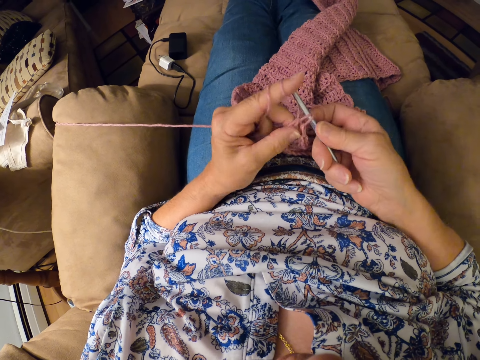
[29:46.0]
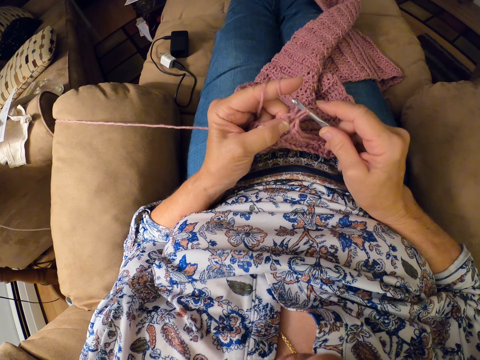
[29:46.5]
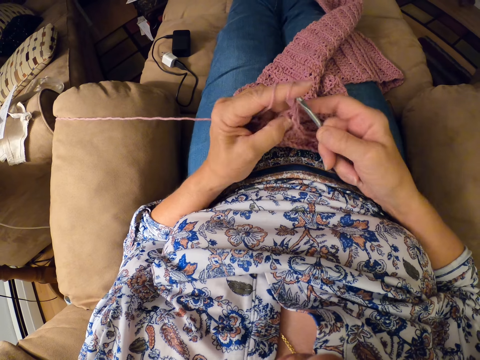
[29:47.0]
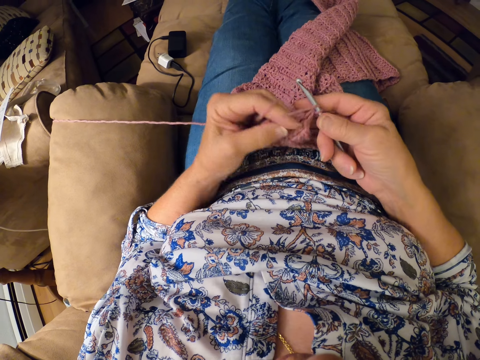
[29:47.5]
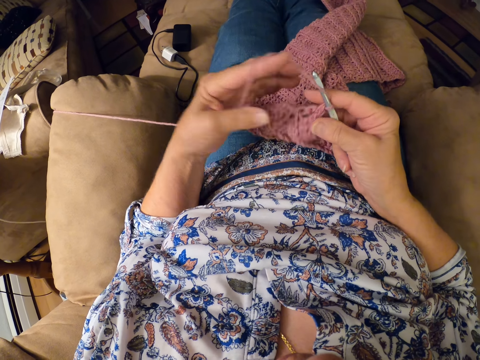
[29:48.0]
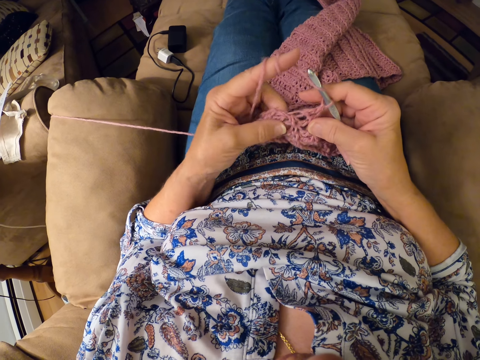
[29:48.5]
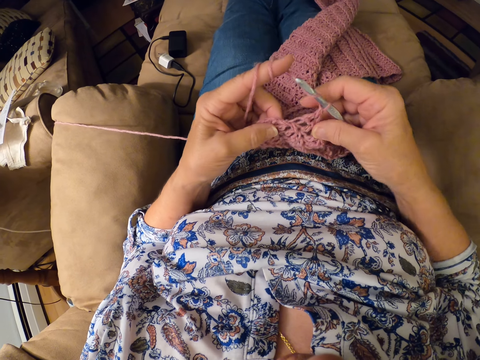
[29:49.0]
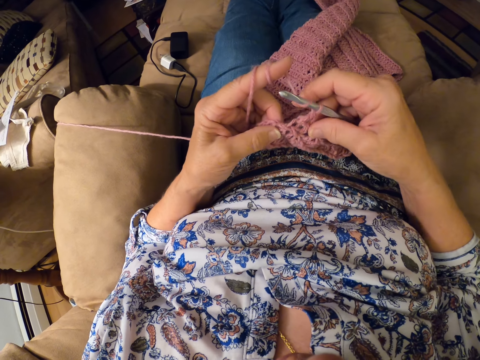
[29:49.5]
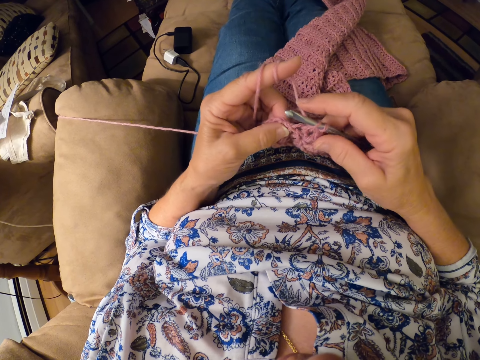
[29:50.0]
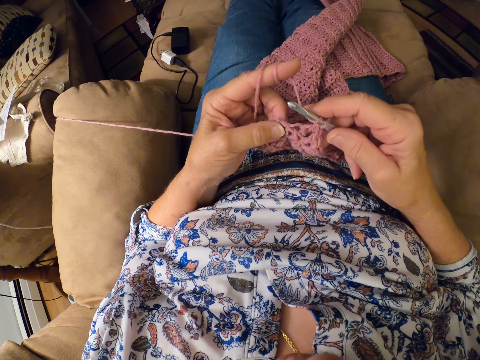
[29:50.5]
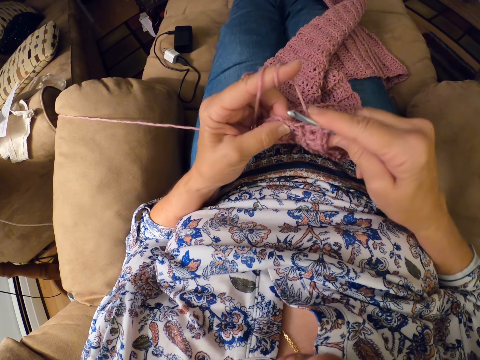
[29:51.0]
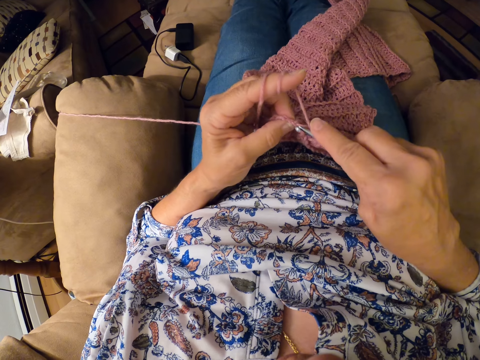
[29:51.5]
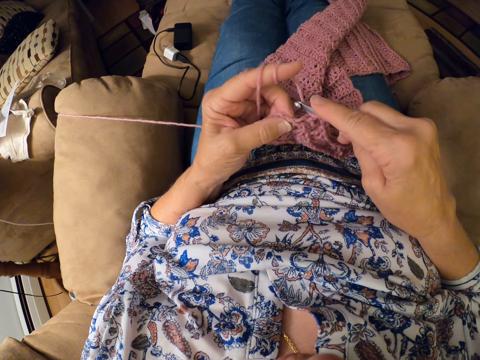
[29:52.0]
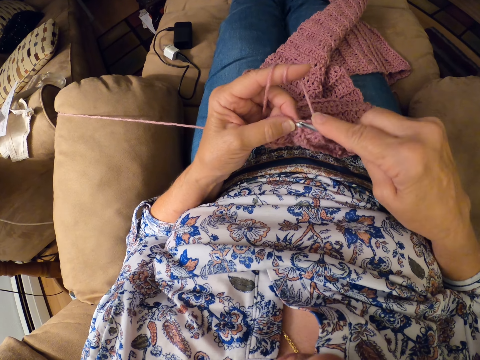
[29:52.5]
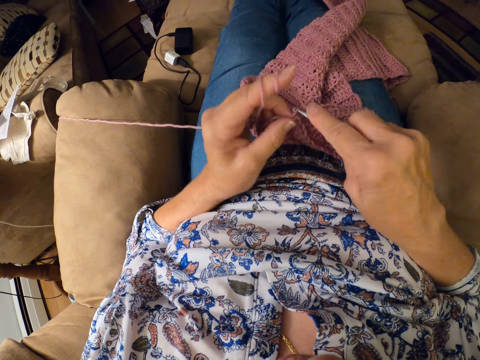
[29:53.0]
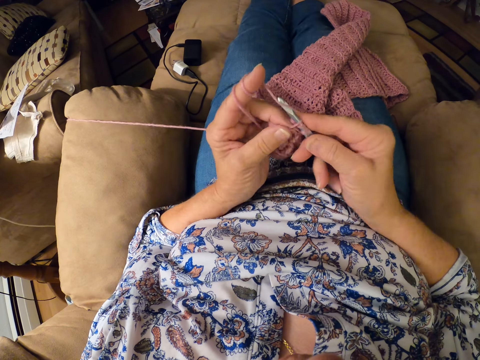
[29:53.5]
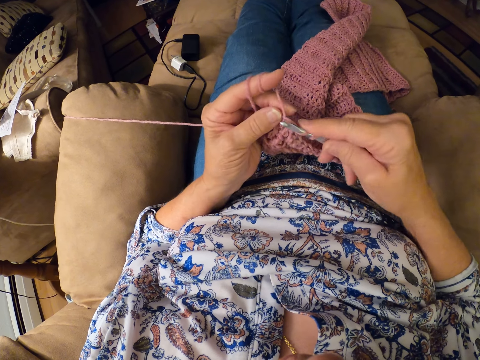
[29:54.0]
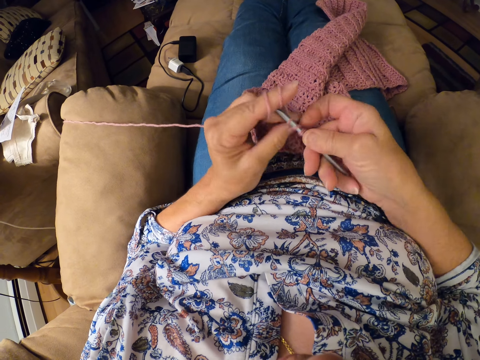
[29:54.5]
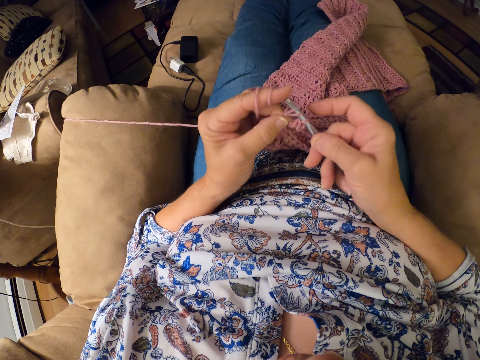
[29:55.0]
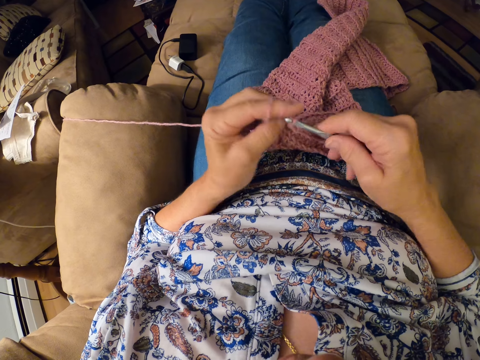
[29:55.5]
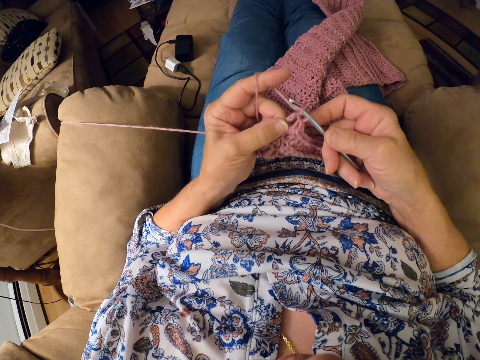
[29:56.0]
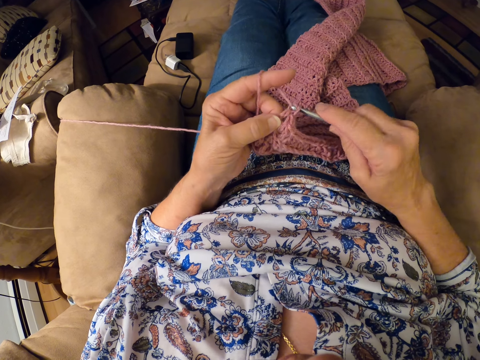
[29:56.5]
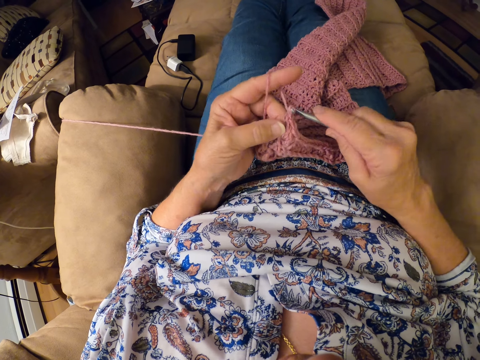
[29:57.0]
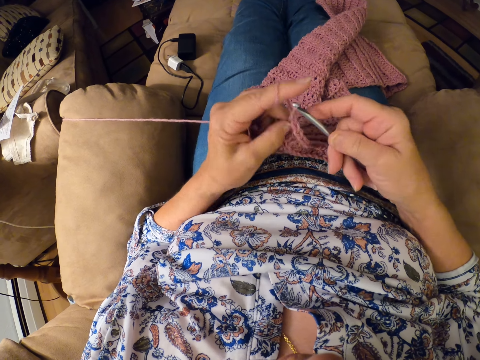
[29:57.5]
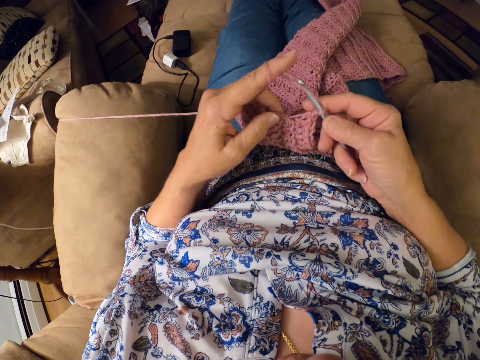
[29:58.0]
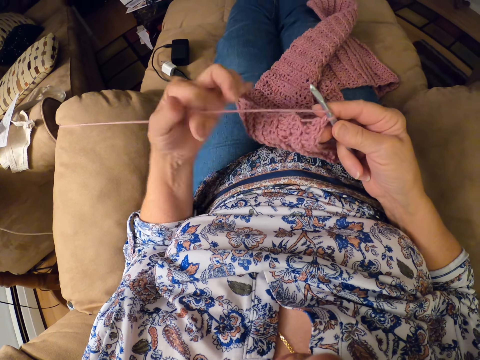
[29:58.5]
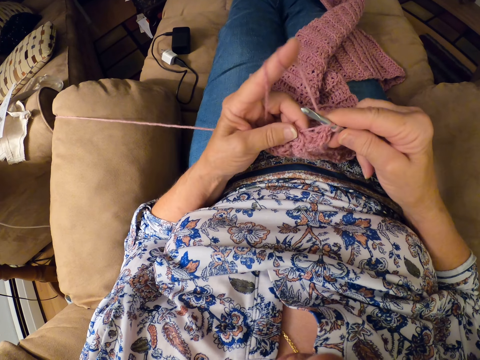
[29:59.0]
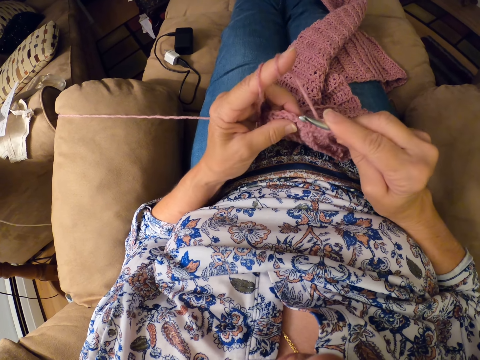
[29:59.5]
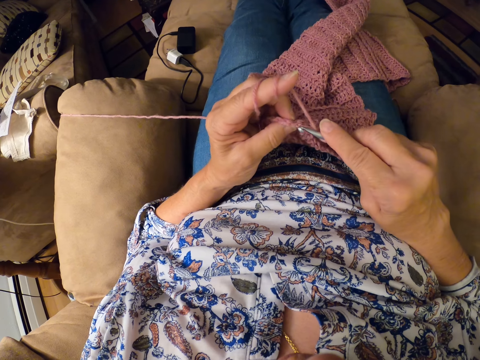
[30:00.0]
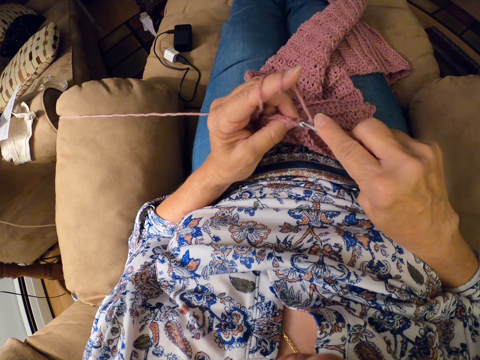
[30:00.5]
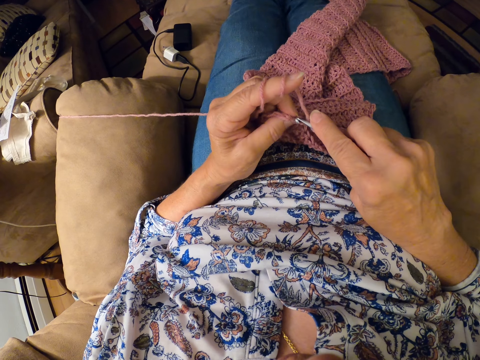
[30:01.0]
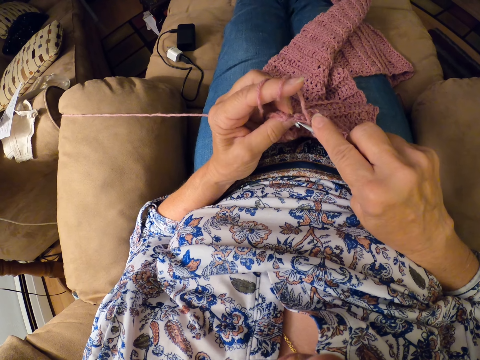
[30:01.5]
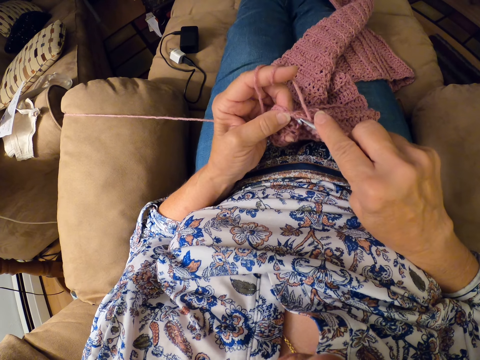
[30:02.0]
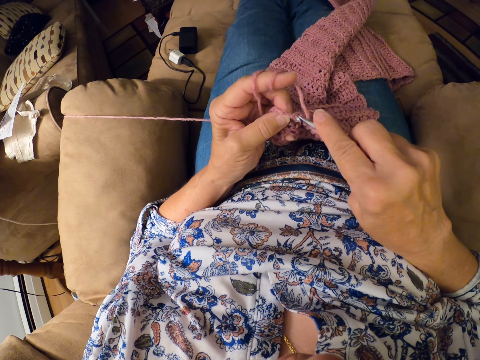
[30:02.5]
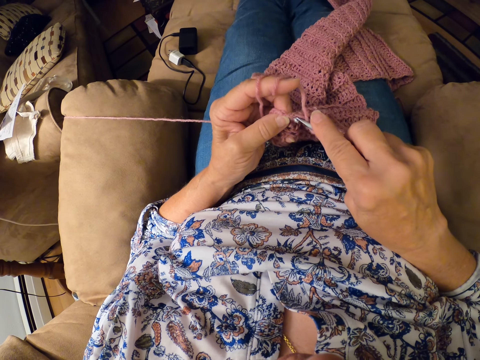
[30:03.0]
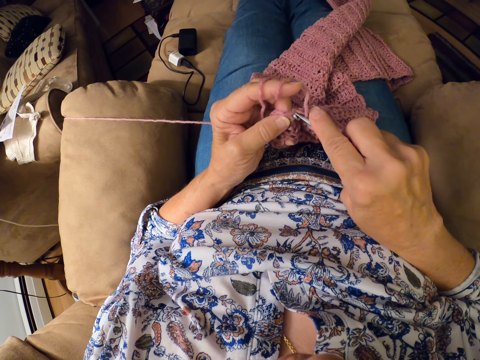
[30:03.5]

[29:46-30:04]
The camera wearer twirls the yarn around her left hand. She continues crocheting the yarn with the crocheting hook.

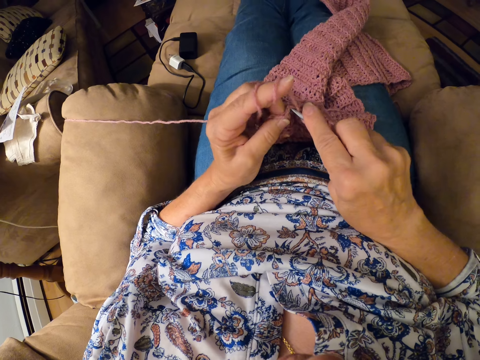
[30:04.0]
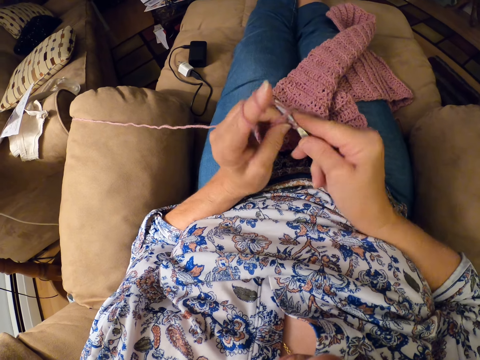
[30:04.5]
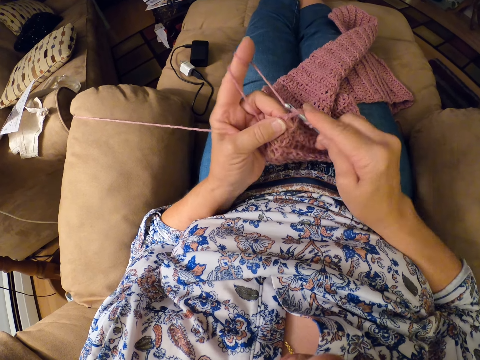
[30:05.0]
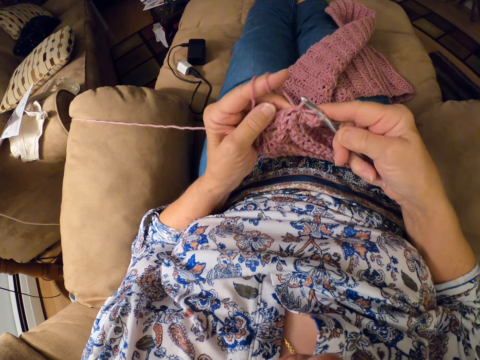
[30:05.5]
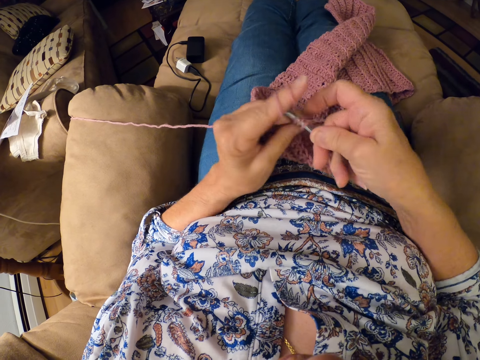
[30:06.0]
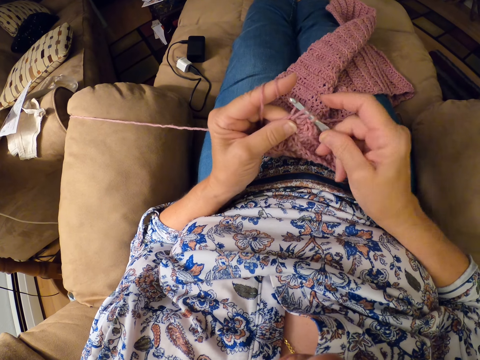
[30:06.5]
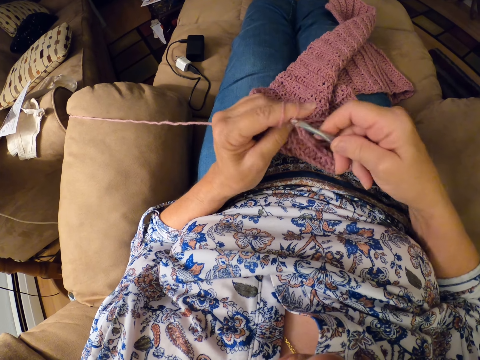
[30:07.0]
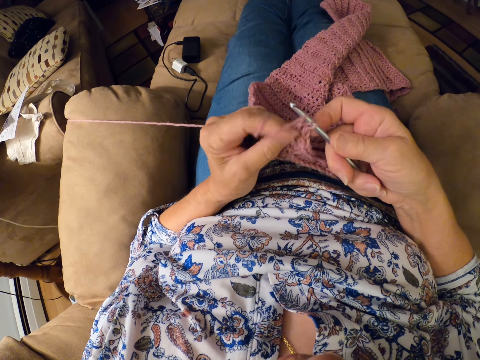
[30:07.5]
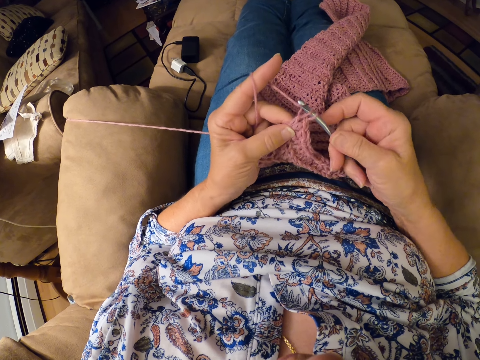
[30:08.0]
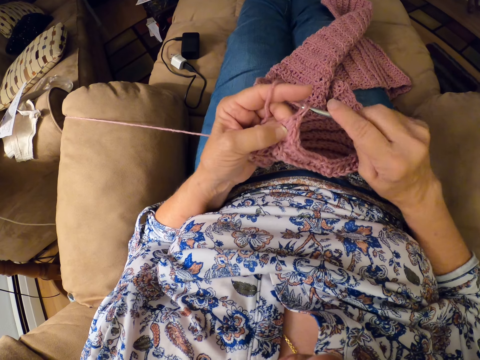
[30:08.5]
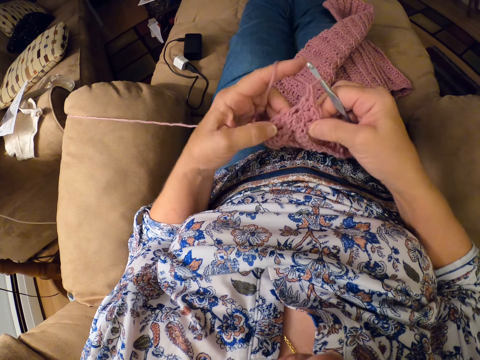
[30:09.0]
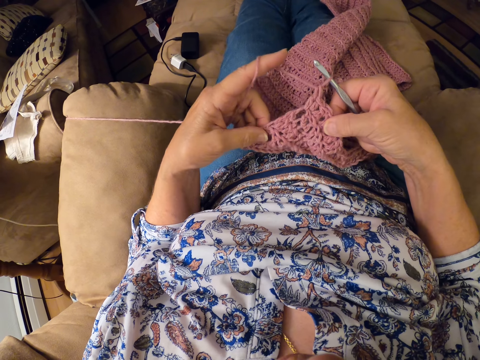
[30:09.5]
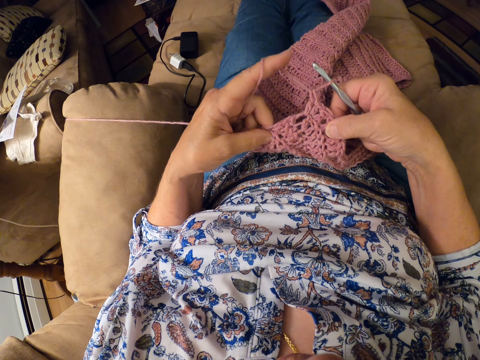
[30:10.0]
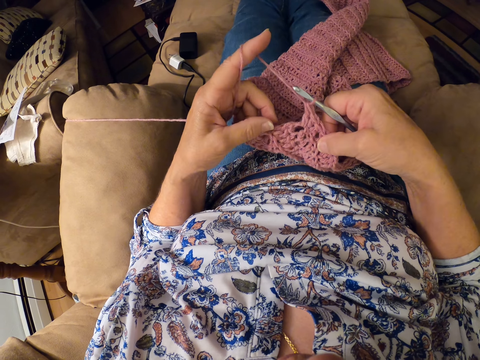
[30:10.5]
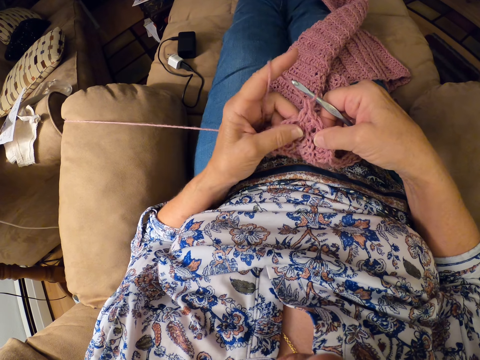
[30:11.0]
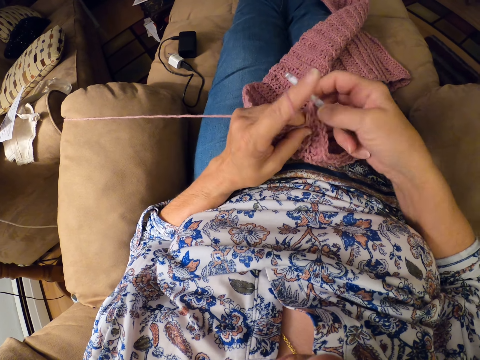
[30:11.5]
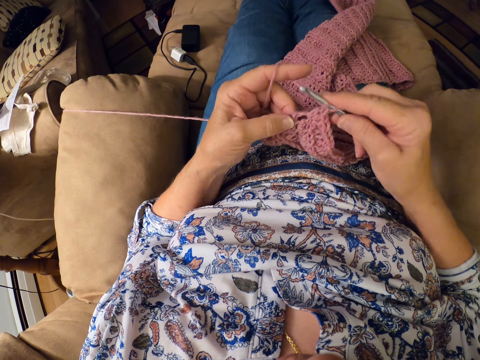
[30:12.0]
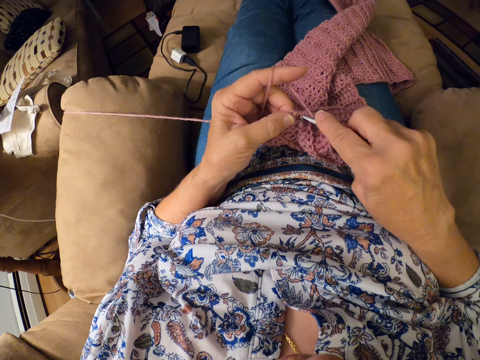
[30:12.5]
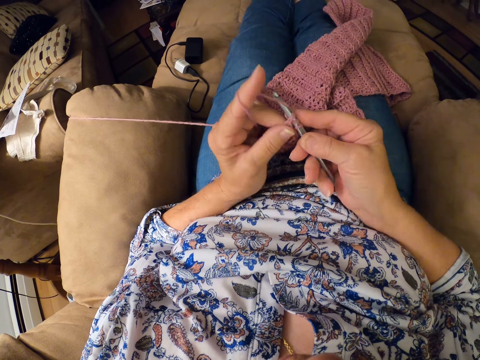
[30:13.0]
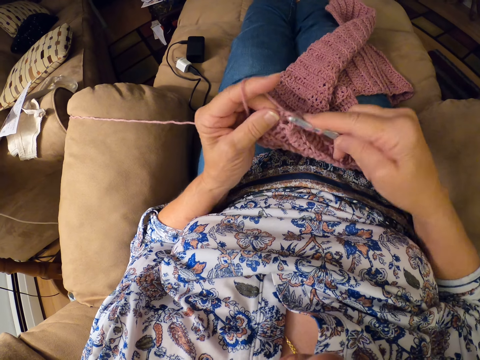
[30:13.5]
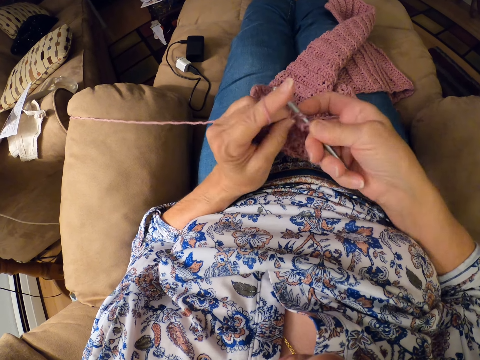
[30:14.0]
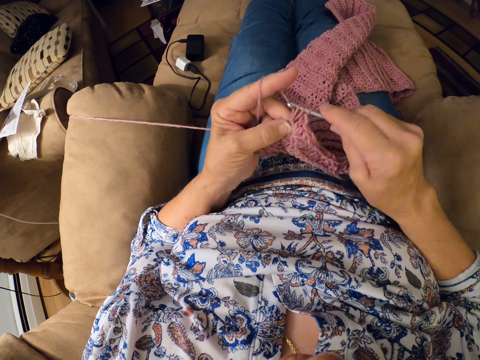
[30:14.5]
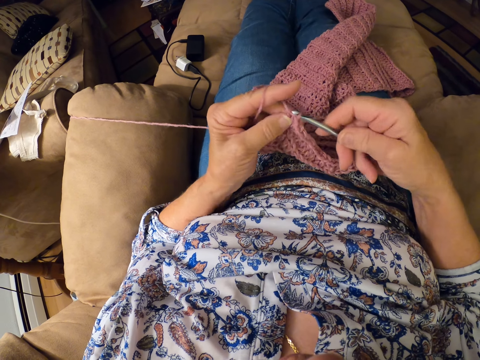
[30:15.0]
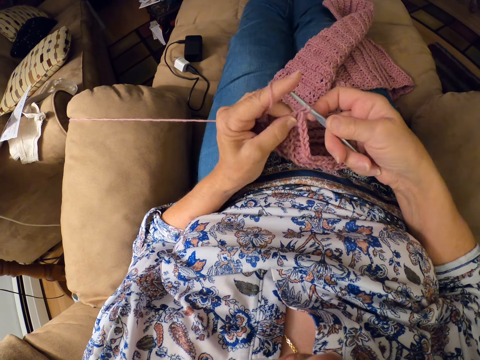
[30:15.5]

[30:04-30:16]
The camera wearer inspects the yarn with both hands. They stretch the cloth. They continue crocheting the yarn with the crocheting hook.
